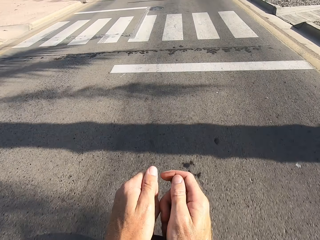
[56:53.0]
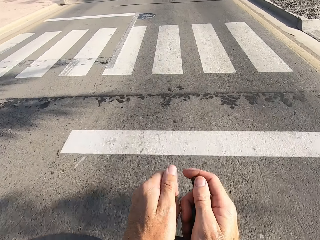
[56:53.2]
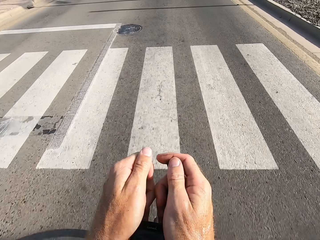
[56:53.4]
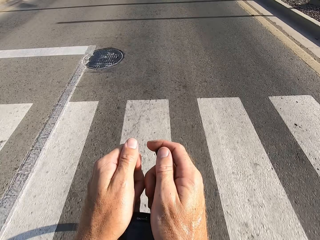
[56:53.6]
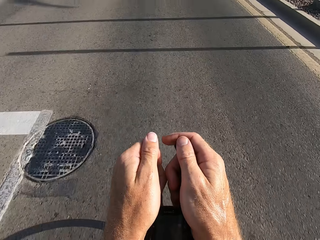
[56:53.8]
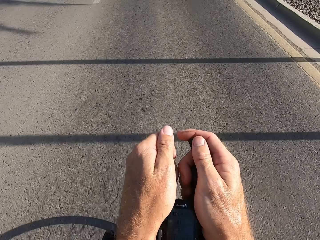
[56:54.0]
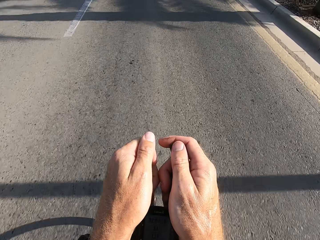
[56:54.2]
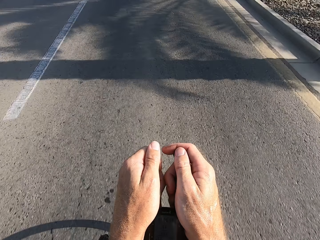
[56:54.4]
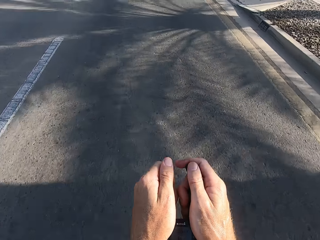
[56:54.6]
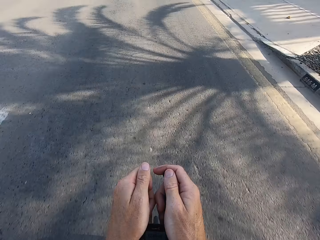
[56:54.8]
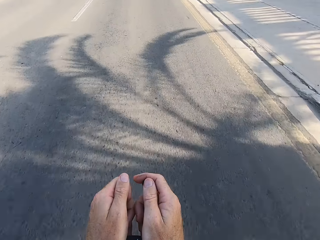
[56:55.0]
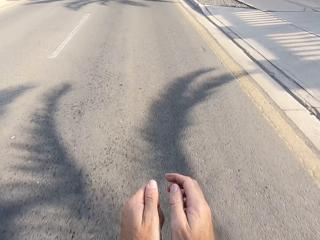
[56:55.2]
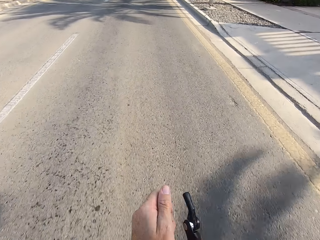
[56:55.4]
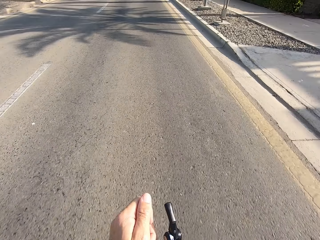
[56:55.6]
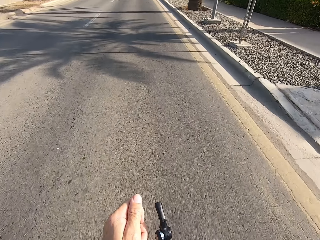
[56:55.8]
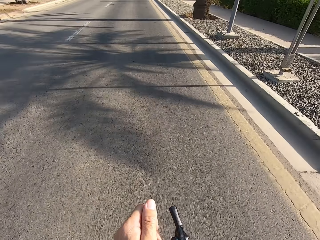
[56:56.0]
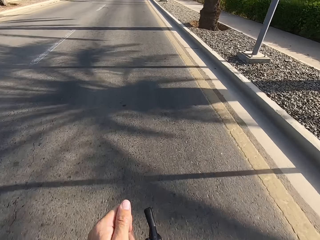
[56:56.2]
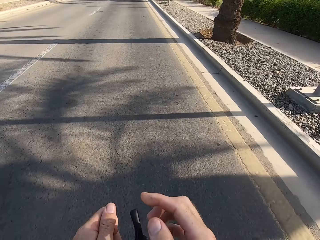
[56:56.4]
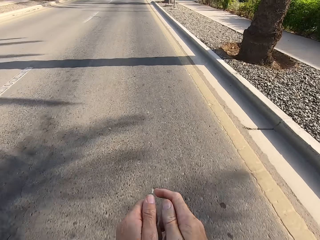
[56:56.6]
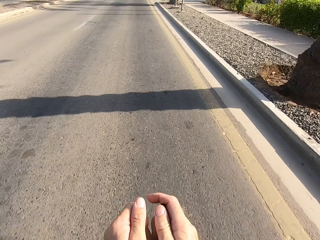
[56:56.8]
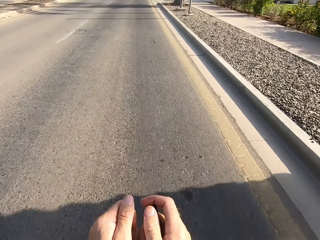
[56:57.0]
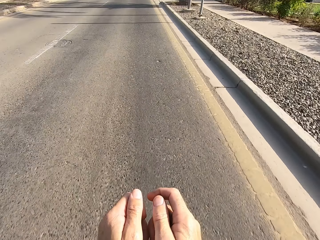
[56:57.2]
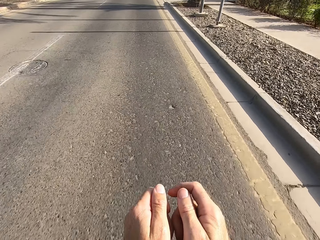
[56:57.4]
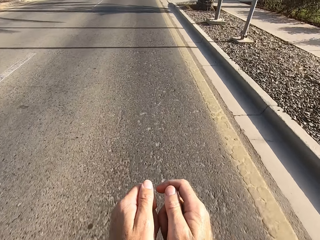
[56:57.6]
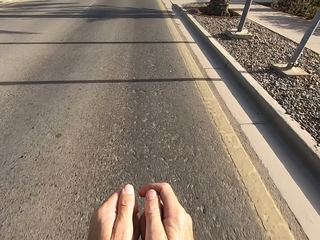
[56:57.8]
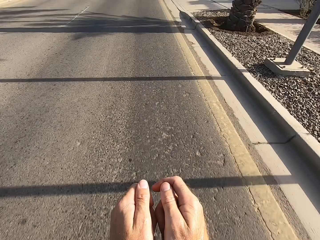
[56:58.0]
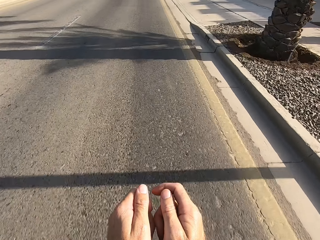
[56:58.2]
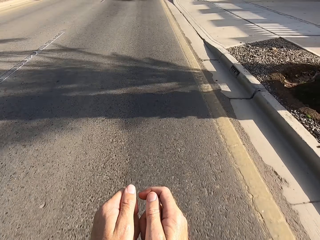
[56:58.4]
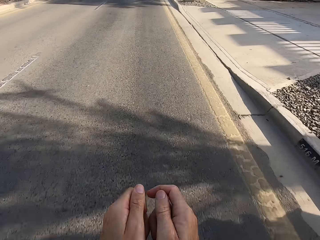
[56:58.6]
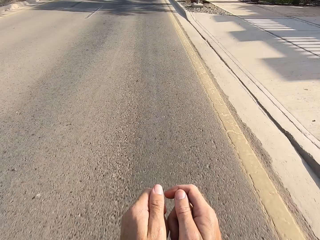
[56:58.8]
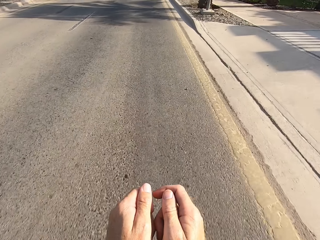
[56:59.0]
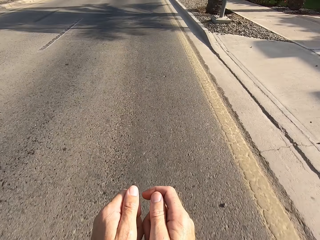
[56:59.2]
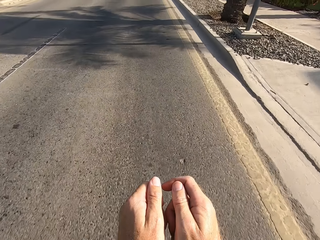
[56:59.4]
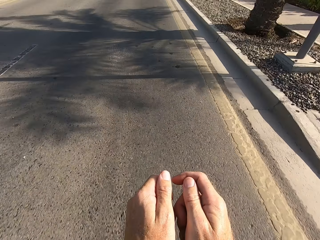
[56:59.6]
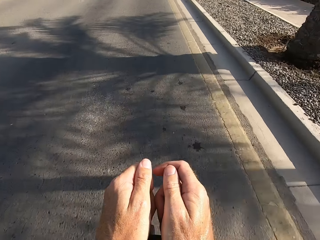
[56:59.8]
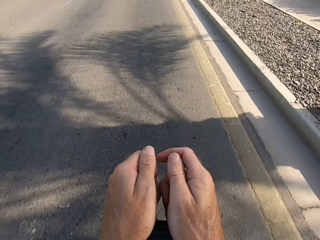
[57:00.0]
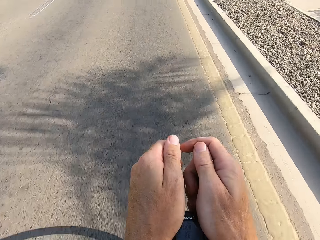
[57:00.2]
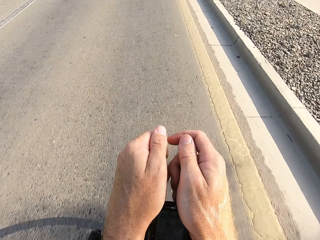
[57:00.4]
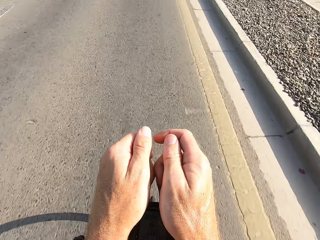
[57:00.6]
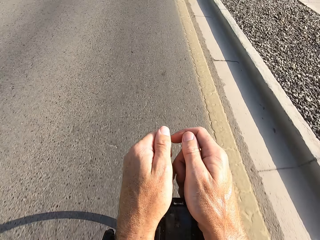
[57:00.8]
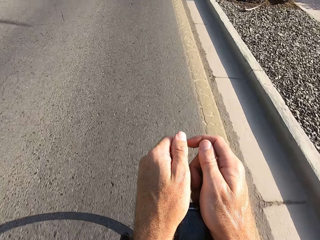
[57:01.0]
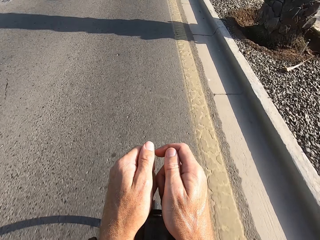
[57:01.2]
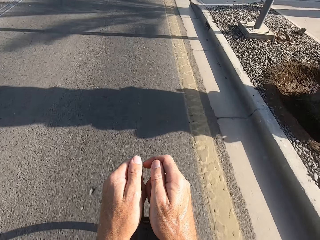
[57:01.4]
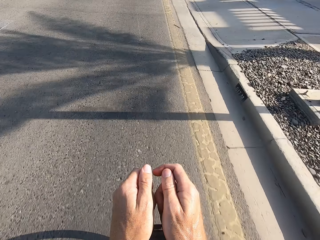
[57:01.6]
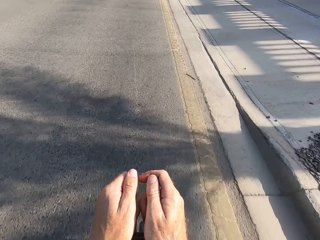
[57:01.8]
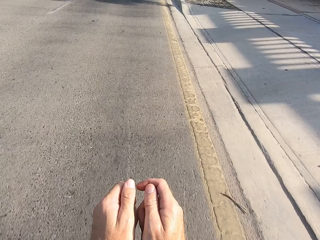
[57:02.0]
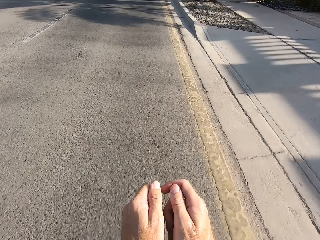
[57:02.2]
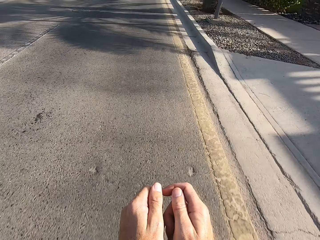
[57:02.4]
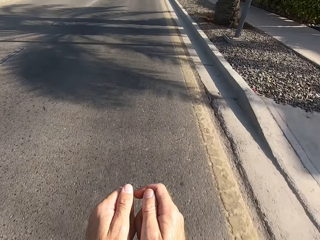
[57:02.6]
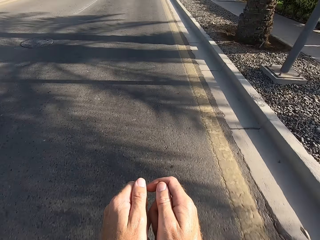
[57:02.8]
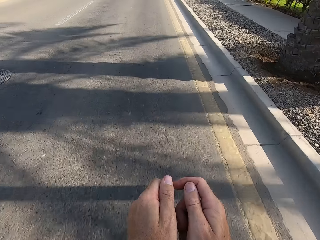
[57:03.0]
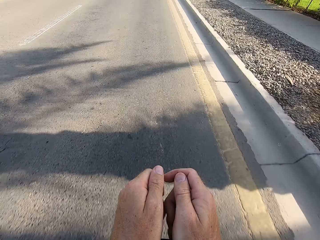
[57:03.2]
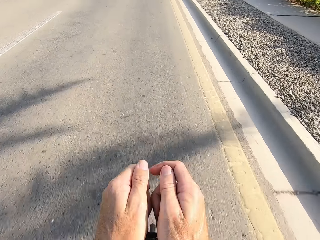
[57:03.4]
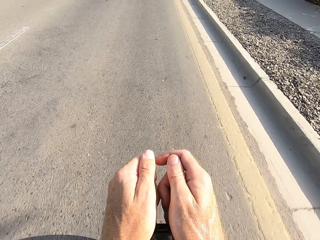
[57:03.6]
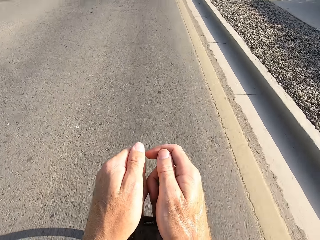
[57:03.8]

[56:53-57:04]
The camera wearer swings the right hand. They touch something. They swing the right hand. They hold the bike rest handlebar. They cycle on the main road.

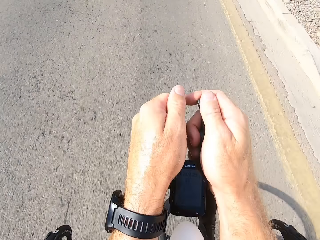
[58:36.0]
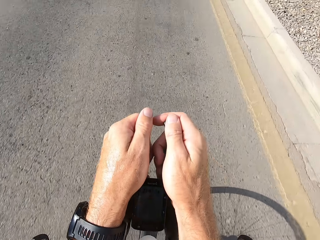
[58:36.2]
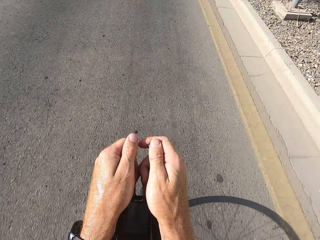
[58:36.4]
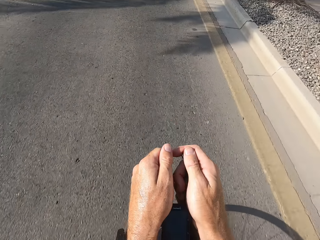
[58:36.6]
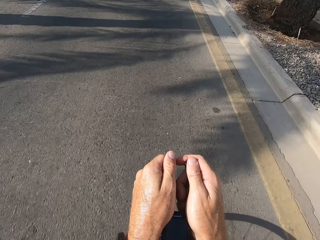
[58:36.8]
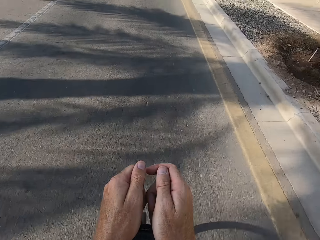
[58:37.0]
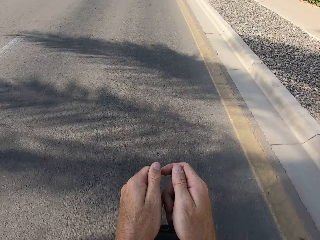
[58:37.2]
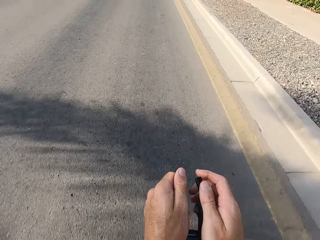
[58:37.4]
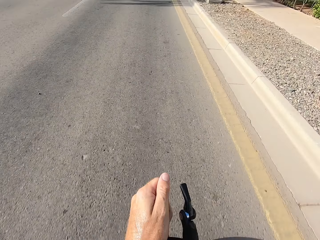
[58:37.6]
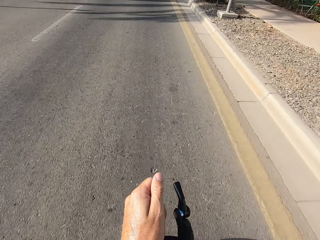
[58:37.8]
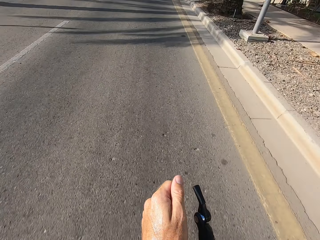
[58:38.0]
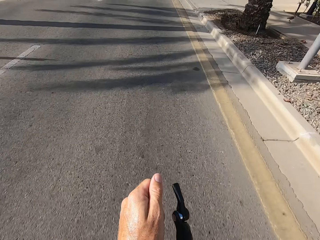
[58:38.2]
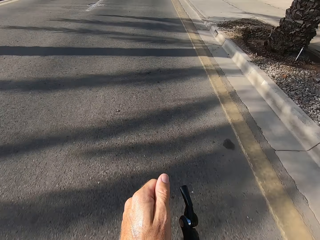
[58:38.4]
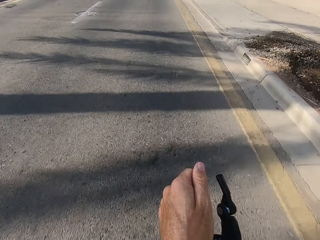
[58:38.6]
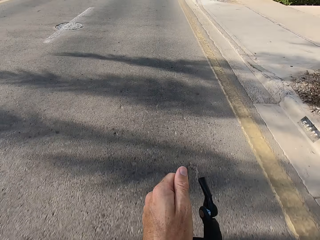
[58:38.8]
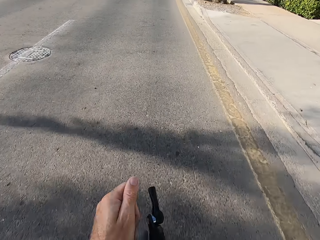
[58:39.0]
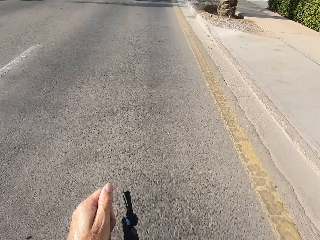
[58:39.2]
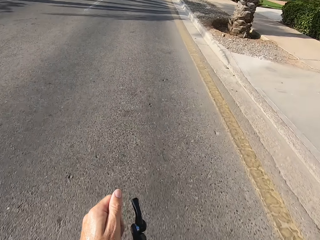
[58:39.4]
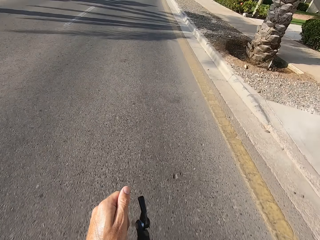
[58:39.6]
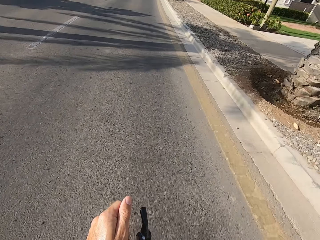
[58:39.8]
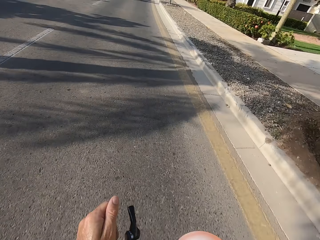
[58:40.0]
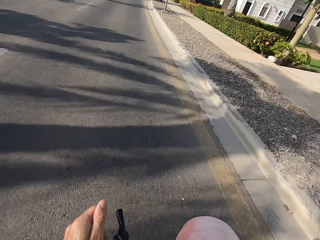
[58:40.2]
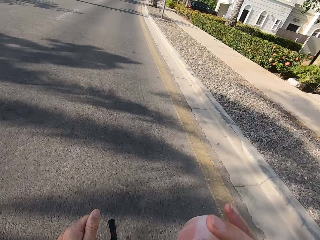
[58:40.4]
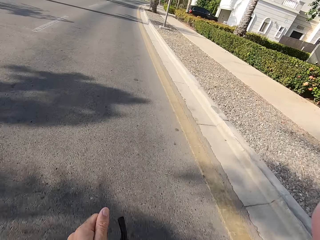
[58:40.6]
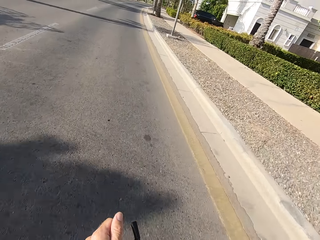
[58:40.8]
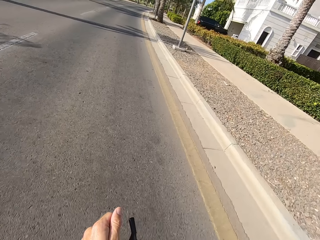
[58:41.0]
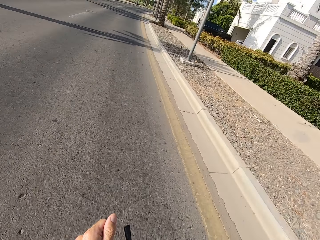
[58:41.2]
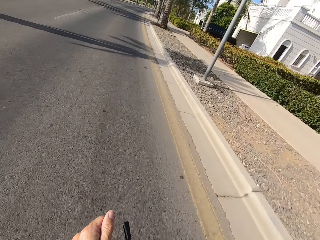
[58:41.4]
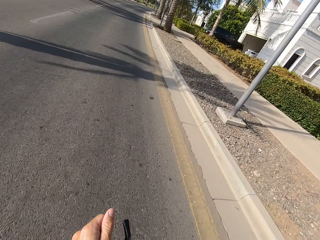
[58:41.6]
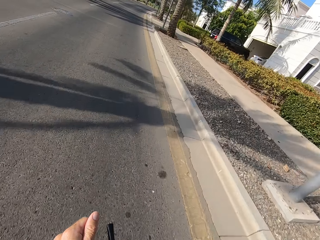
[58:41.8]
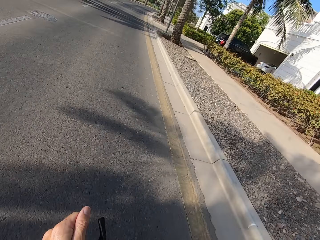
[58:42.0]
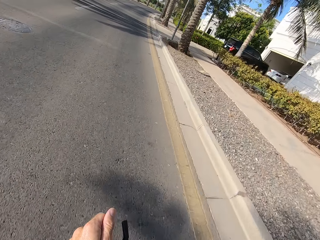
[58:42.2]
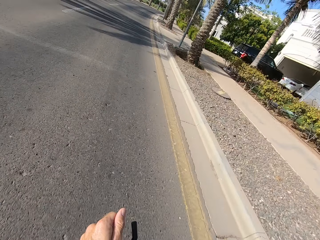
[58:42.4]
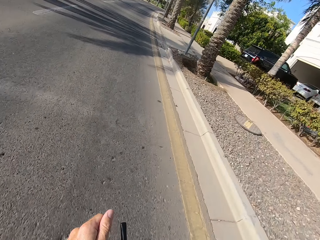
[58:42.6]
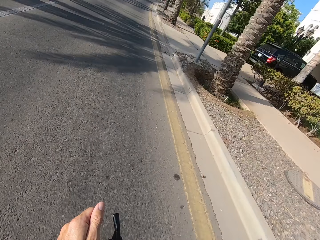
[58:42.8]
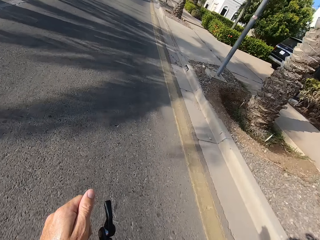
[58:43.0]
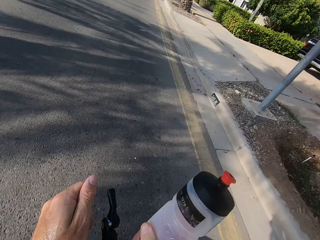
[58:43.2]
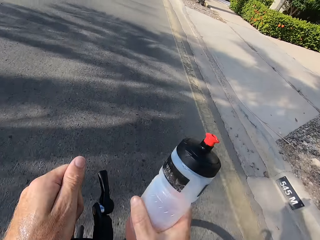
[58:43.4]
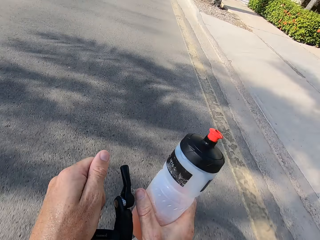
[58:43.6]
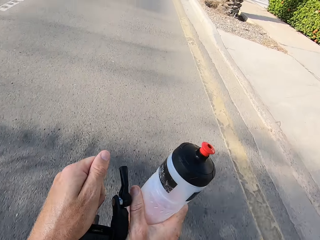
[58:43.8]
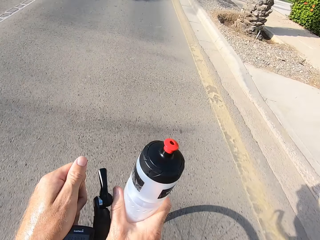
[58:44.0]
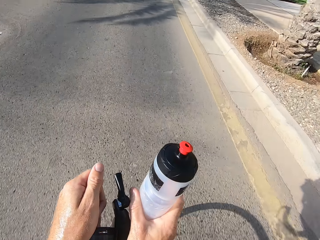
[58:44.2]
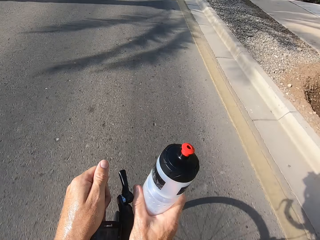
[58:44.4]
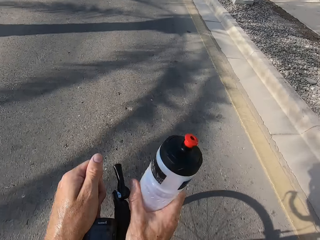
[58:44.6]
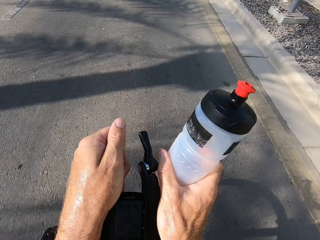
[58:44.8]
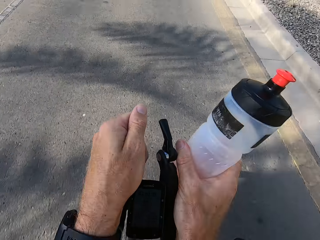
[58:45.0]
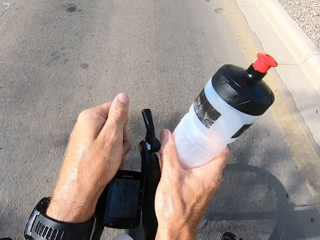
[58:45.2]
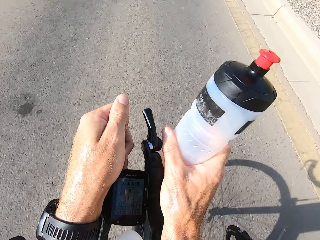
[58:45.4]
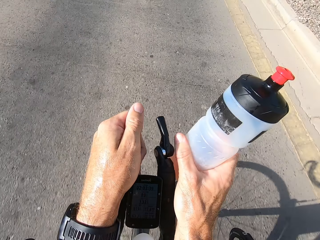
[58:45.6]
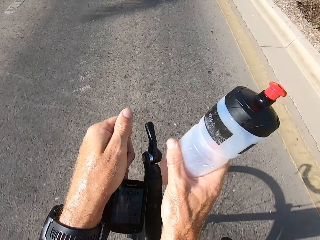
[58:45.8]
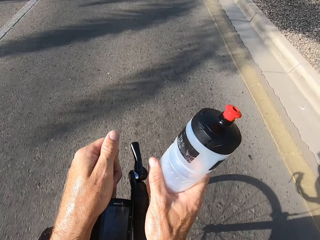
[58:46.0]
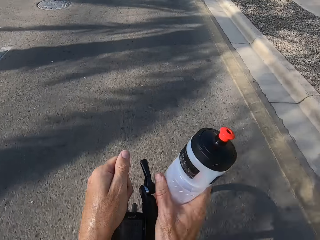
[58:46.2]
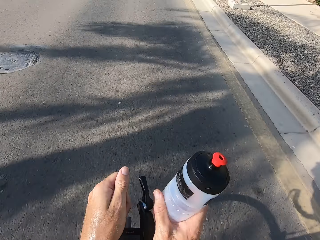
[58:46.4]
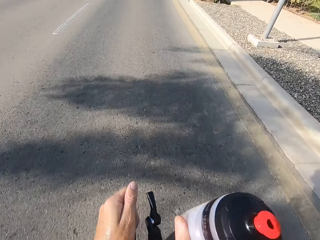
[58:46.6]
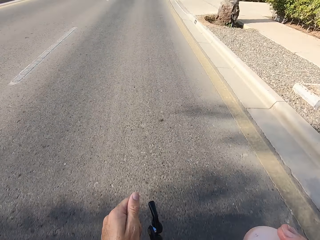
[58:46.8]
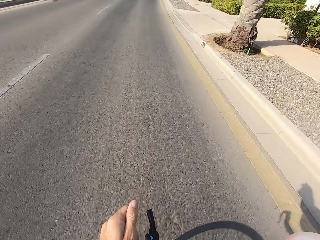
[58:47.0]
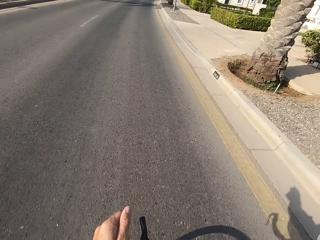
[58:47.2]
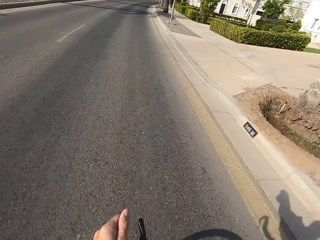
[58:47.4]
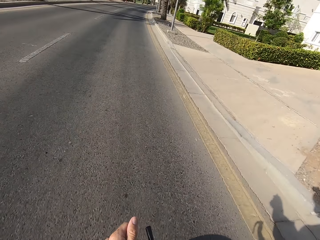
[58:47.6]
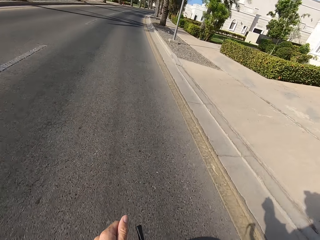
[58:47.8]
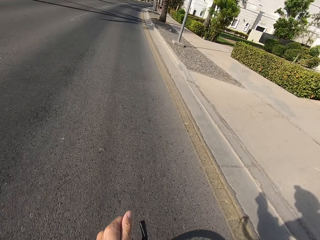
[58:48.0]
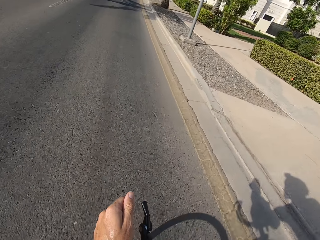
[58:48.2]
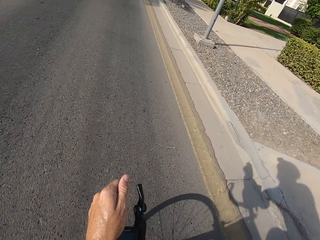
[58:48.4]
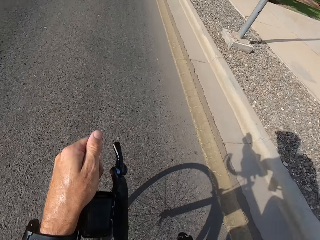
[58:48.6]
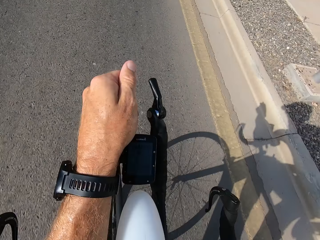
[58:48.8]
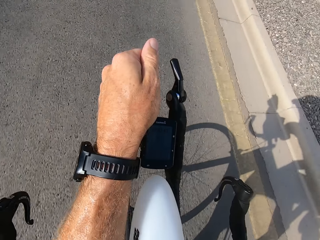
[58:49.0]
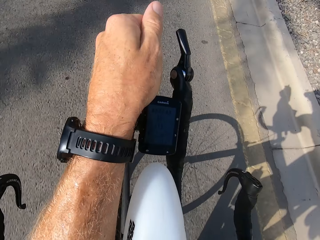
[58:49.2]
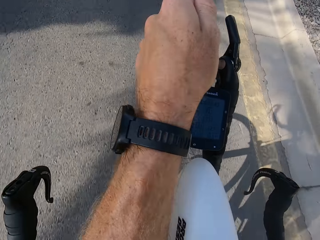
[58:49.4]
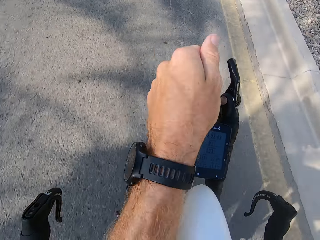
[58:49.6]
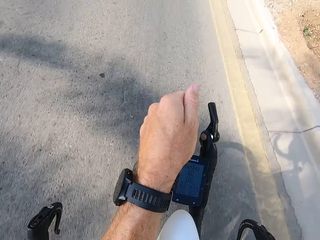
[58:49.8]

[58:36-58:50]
The camera wearer swings the right hand. They touch something. They drink water. They swing the right hand. They hold the bike rest handlebar. They cycle a bicycle on the road. They swing the right hand. They touch something. They stare at the handlebar.
